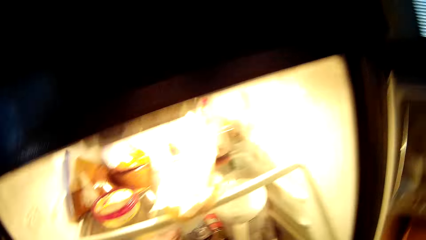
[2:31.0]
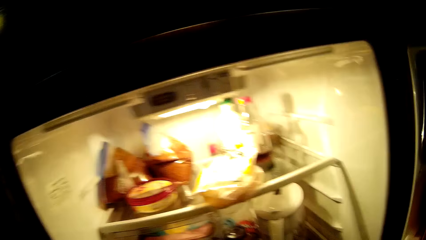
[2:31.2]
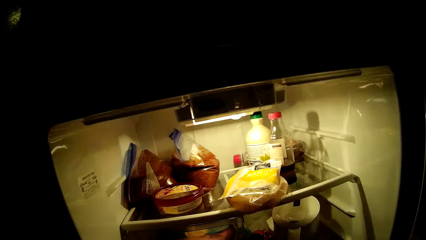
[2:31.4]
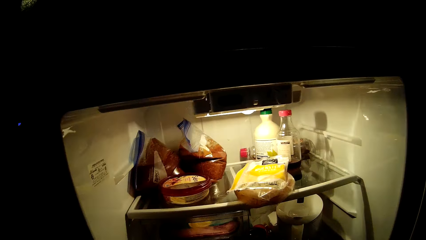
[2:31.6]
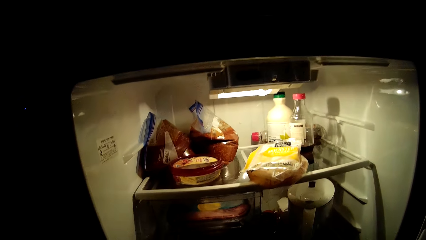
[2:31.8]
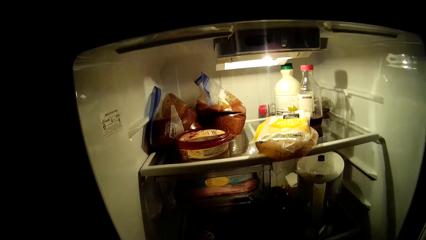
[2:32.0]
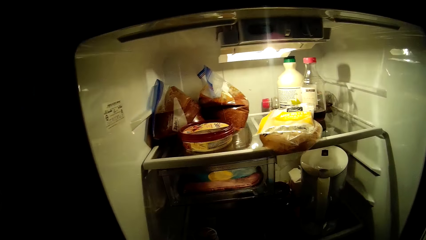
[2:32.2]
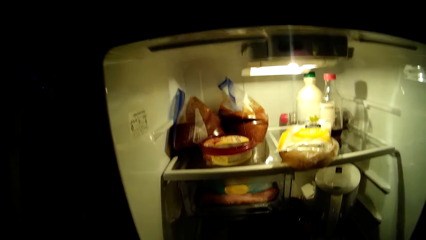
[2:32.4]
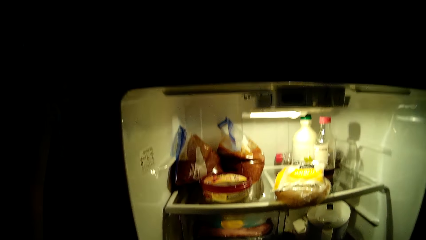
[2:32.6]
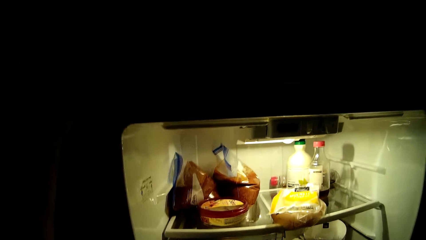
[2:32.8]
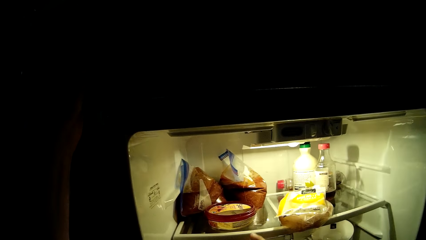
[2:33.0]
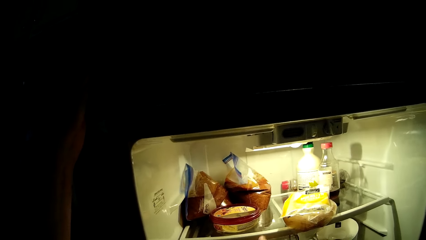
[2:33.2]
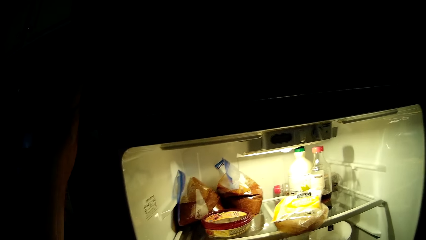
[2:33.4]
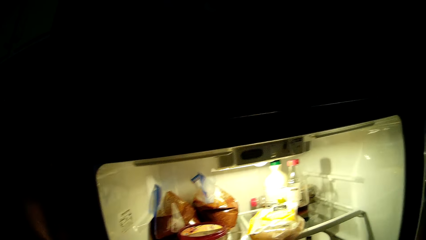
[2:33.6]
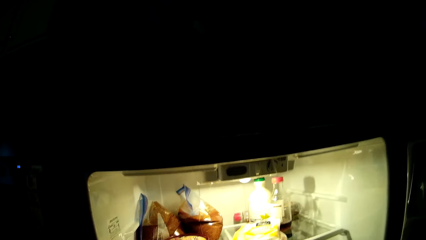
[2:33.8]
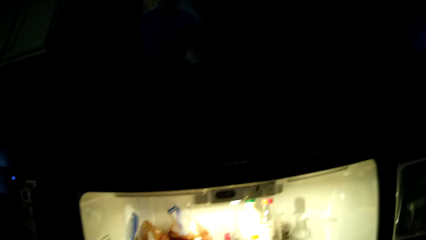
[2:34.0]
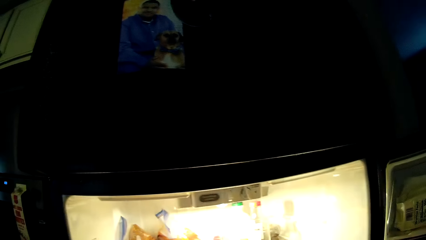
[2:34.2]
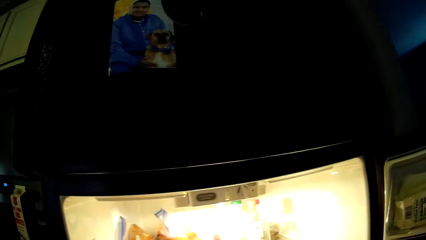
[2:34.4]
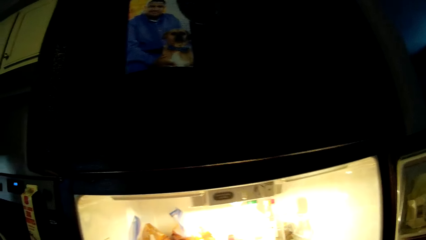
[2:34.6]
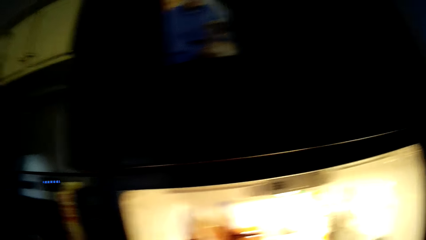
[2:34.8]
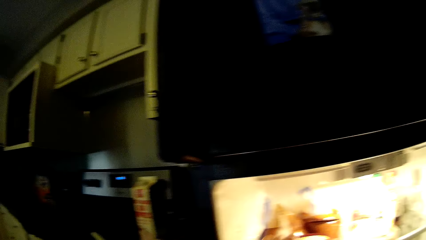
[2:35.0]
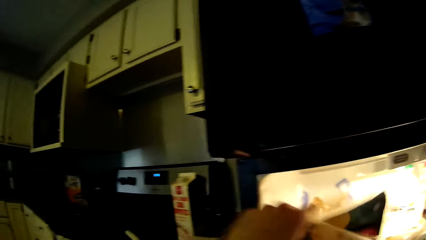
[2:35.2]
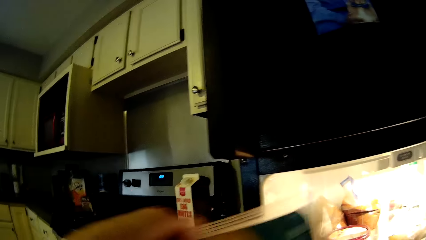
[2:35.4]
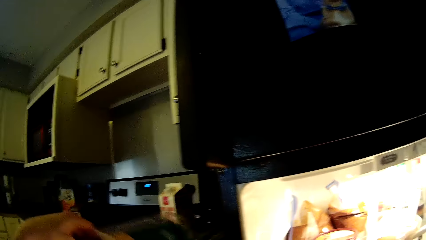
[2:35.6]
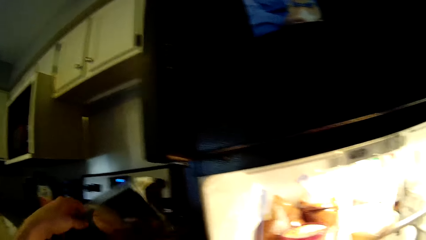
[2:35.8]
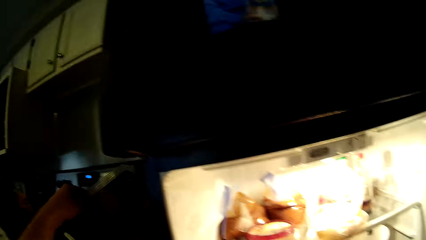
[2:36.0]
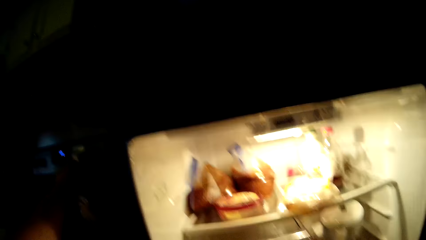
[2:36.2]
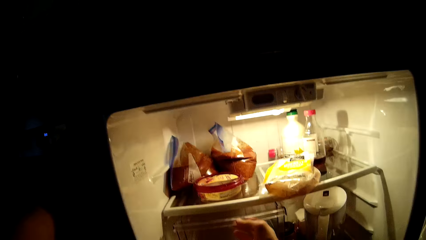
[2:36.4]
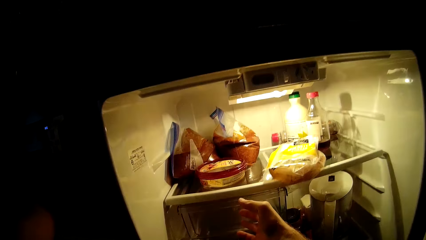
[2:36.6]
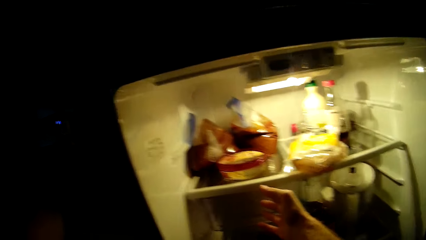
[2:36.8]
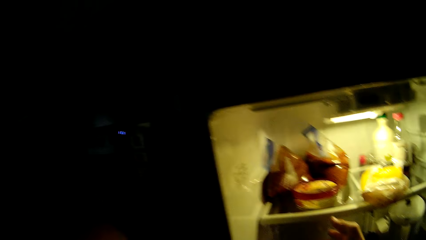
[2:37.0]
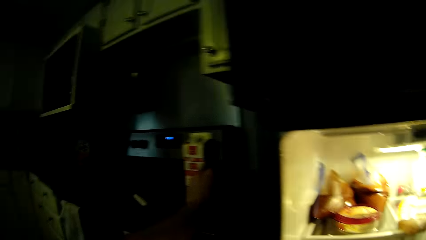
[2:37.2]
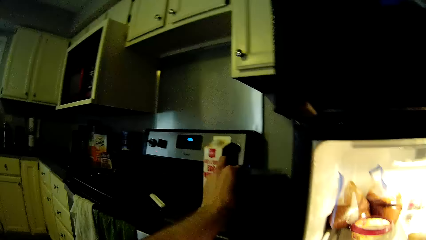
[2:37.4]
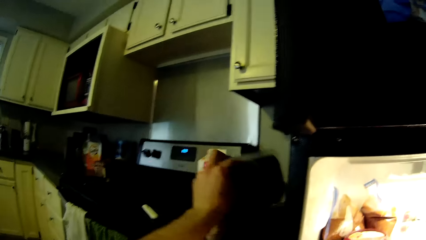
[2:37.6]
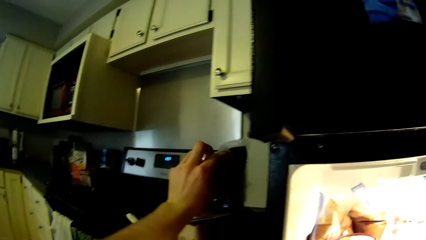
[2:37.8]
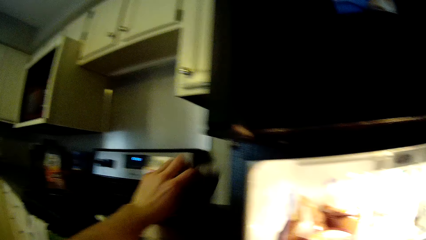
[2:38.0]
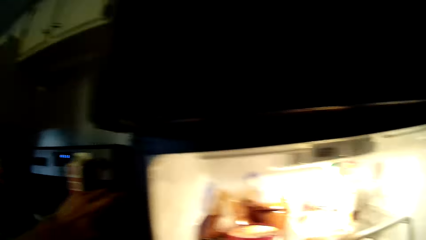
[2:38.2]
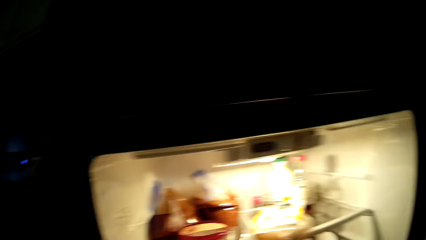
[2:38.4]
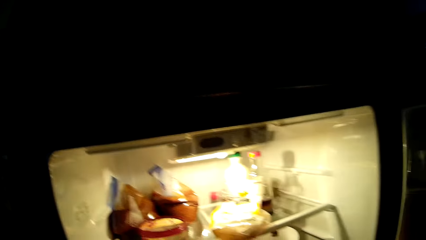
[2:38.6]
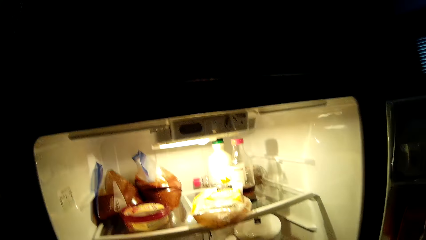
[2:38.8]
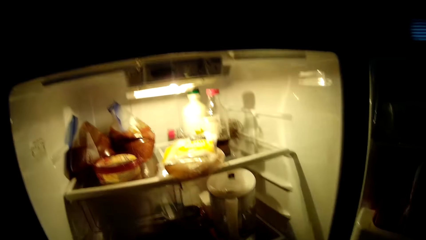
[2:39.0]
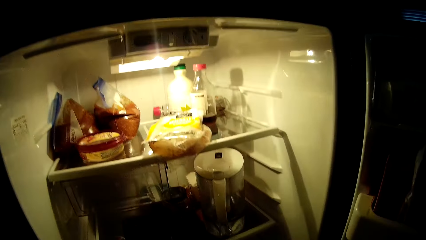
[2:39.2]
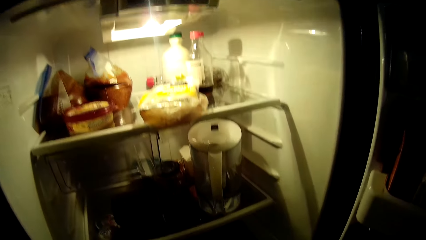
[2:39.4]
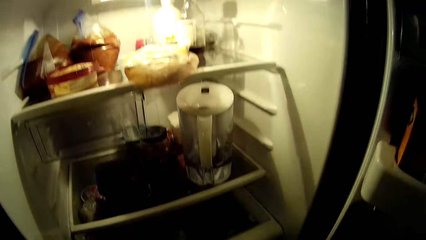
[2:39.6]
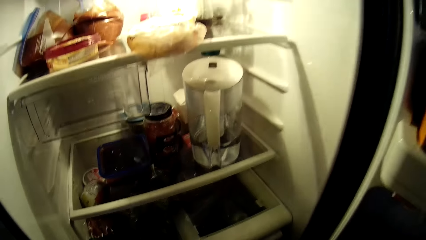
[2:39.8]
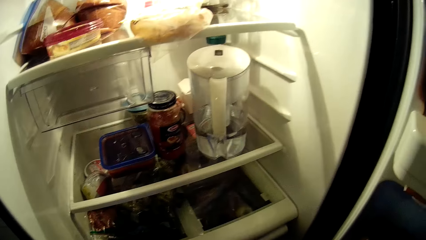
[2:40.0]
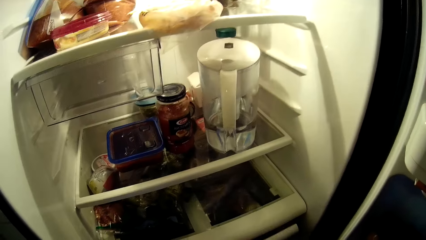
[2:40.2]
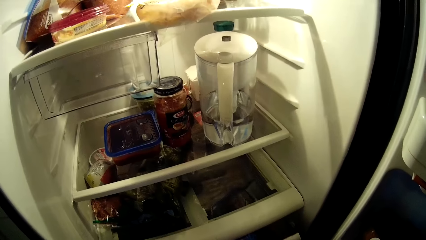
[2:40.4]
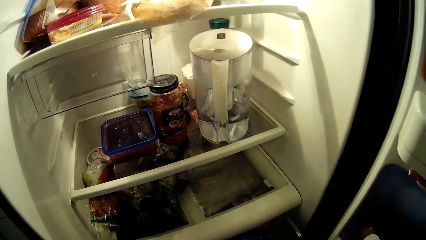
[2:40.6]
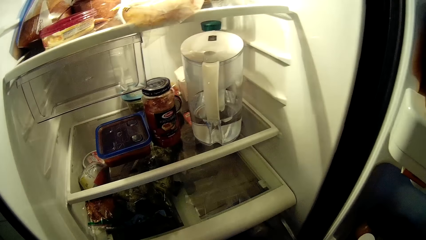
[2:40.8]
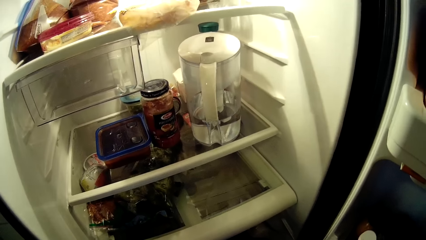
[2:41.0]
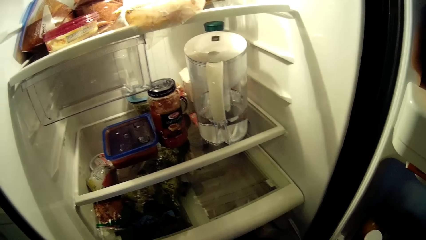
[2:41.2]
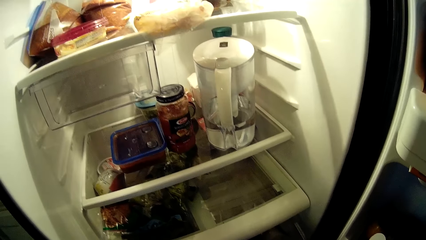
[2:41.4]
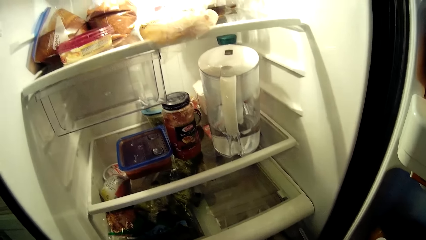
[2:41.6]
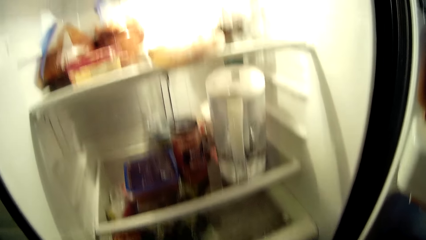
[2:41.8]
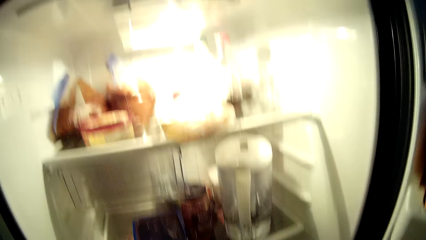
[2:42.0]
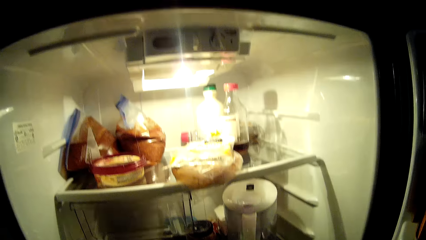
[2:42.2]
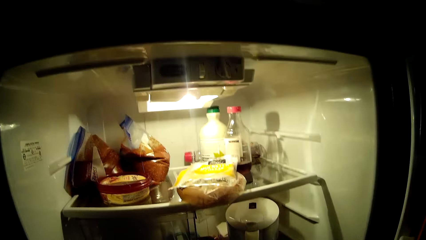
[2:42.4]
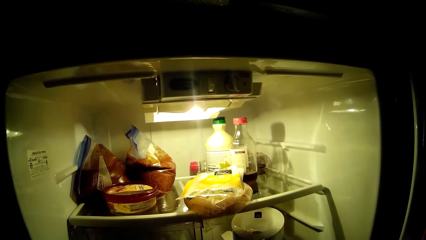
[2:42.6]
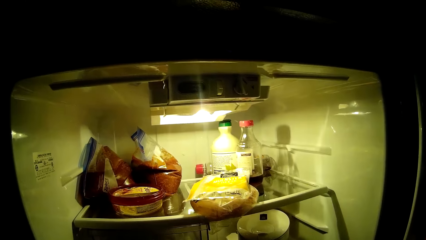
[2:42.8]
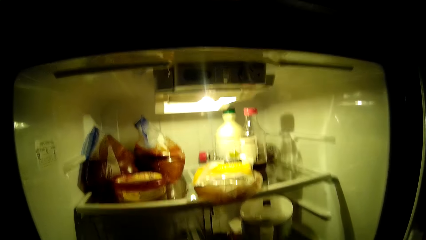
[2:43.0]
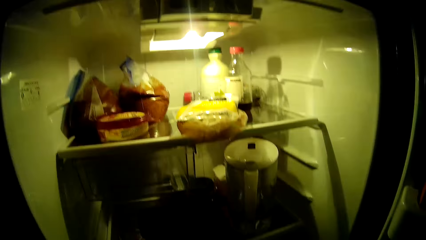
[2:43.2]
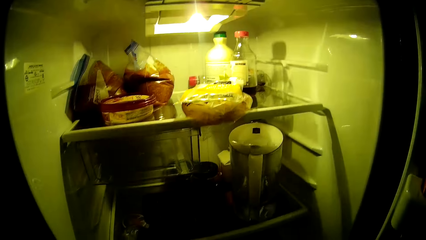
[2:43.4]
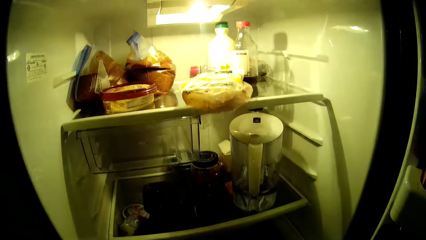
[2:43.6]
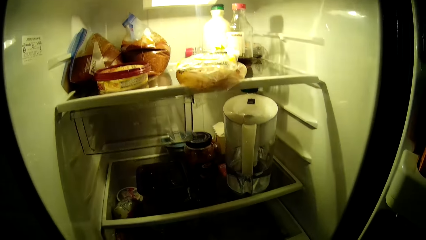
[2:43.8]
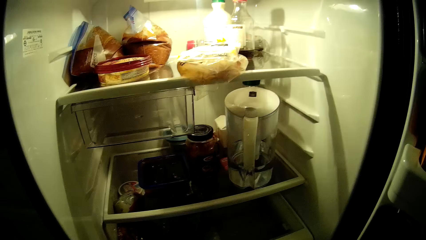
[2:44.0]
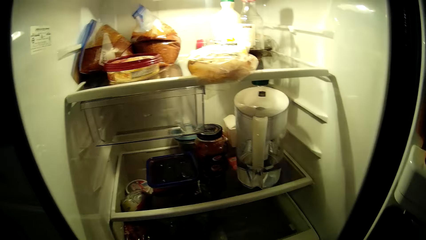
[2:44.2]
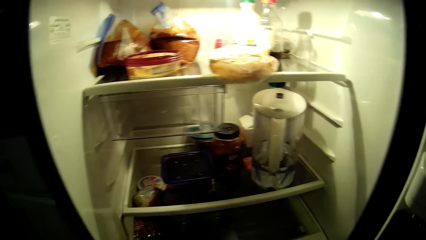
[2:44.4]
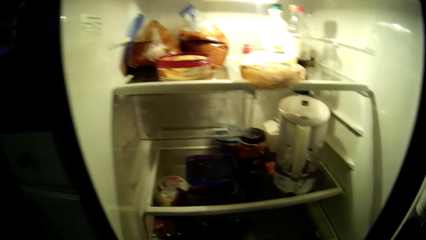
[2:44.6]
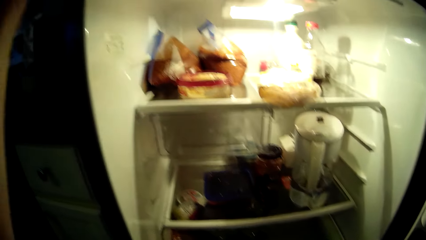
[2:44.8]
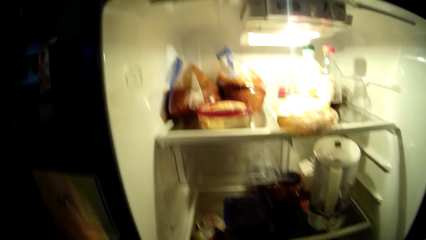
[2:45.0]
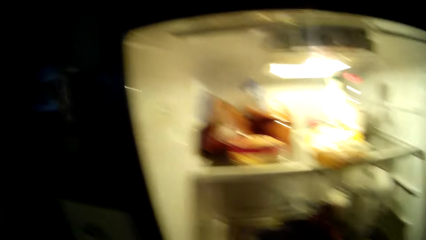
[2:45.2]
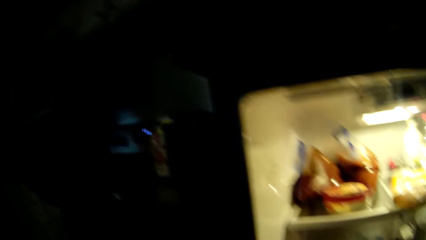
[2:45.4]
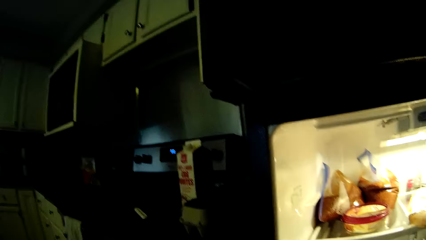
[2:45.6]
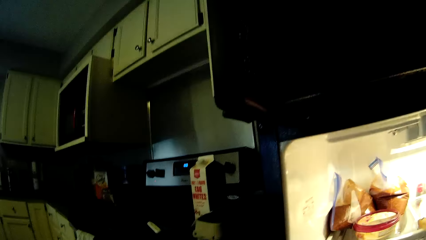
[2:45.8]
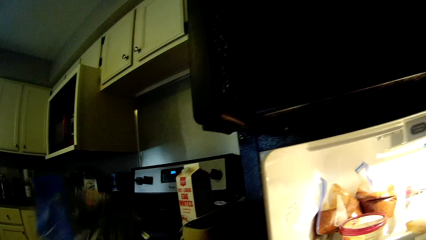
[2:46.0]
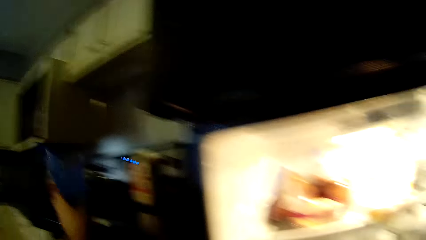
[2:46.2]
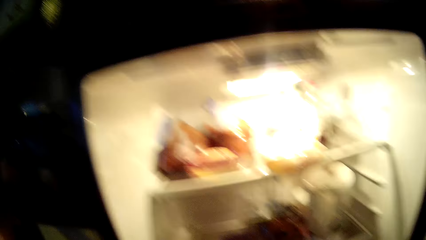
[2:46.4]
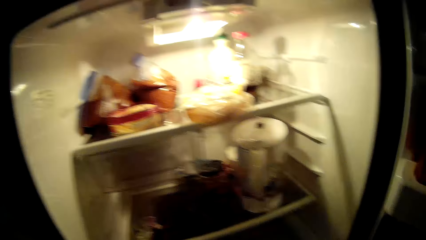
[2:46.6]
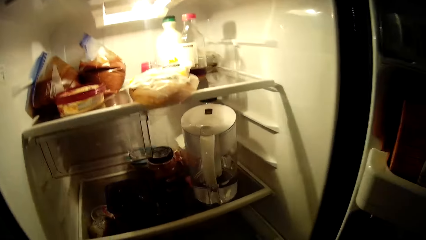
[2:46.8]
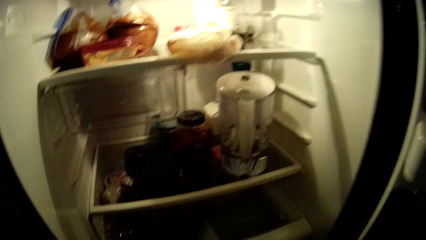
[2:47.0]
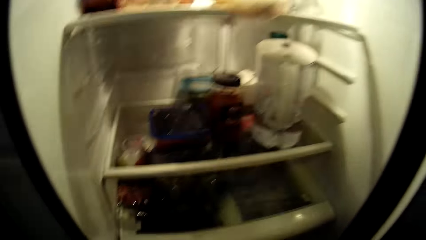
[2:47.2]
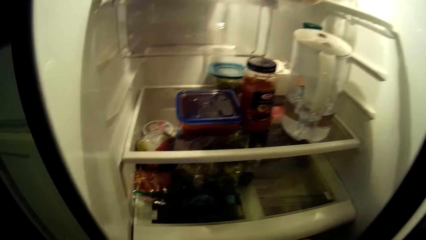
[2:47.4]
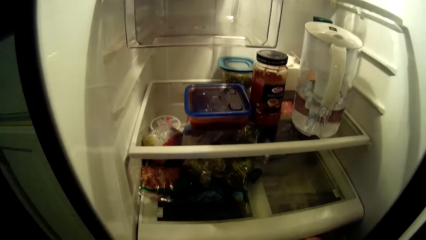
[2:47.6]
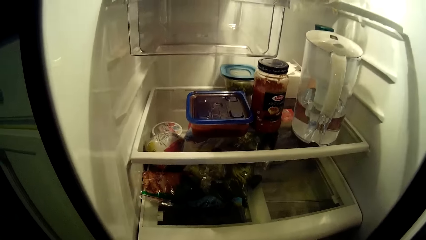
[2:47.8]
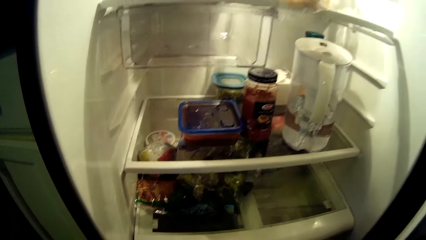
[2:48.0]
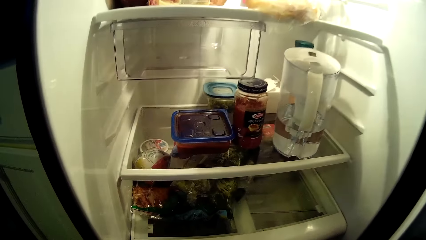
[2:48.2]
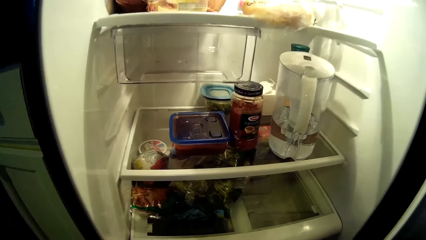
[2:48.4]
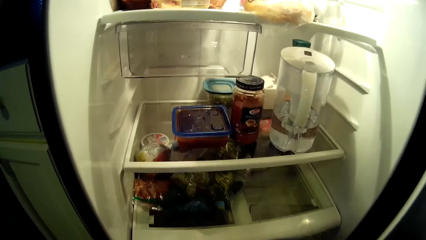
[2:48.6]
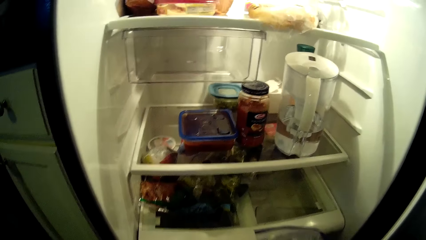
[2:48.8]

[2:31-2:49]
The camera wearer looks in the fridge. He picks a sachet from the fridge with his left hand. He moves something. He drops the sachet on a countertop beside the fridge with his left hand. He moves his hand in the fridge. He looks around. He lifts something upwards. He looks in the fridge. He pulls a crisper drawer in the fridge. He looks in the fridge. He looks around. He moves a packet of something towards the countertop. He looks in the fridge.
